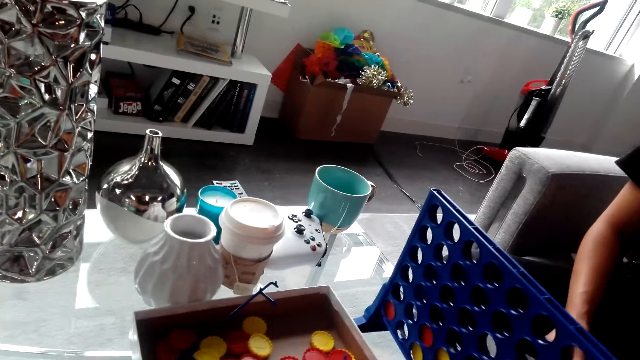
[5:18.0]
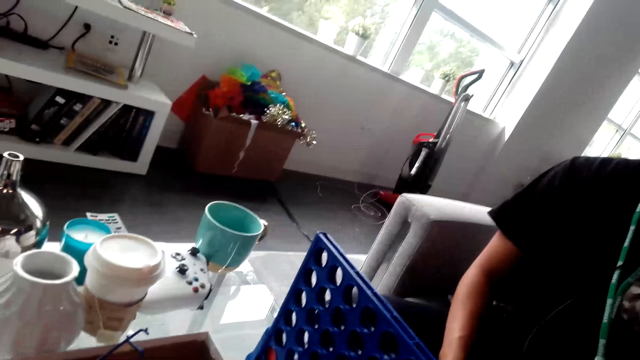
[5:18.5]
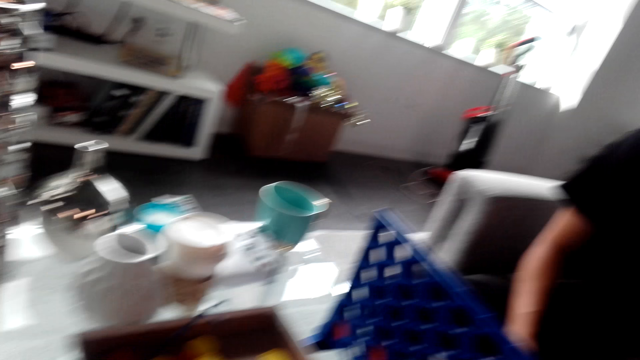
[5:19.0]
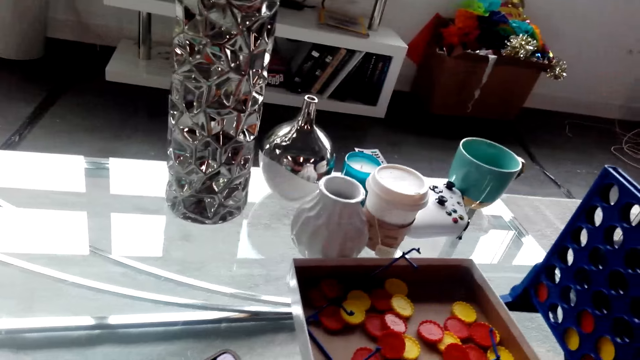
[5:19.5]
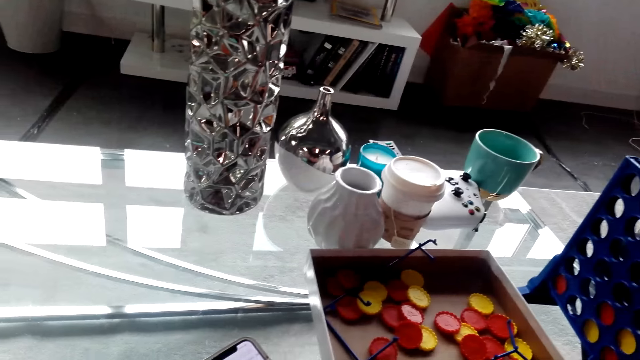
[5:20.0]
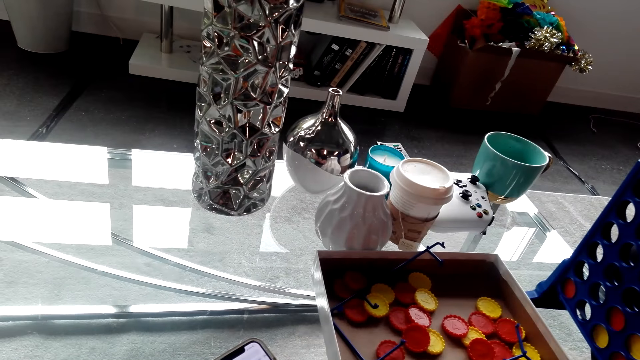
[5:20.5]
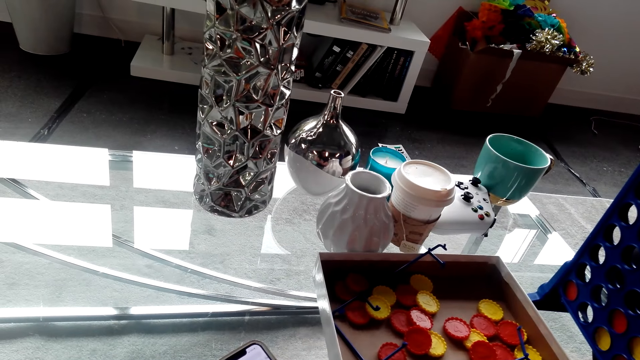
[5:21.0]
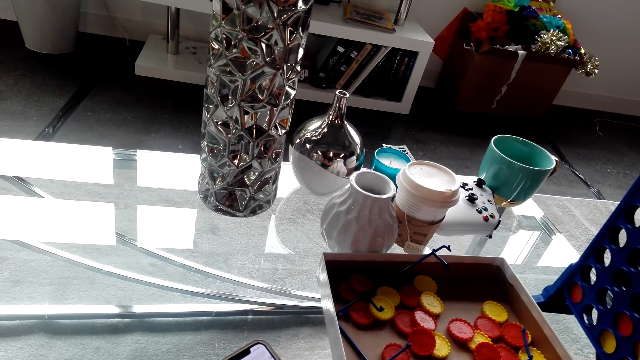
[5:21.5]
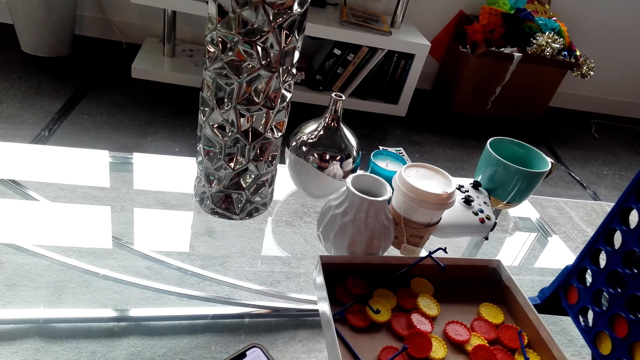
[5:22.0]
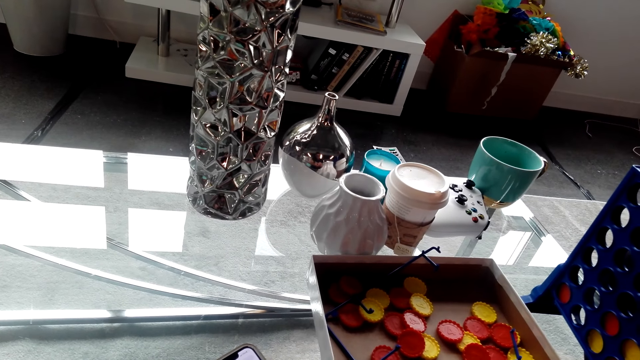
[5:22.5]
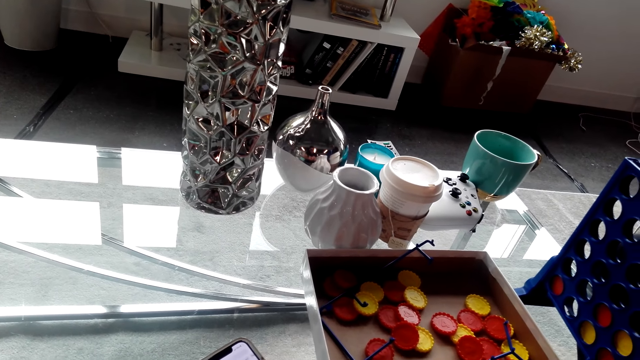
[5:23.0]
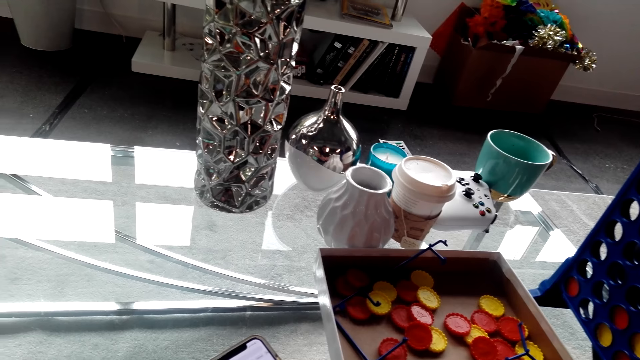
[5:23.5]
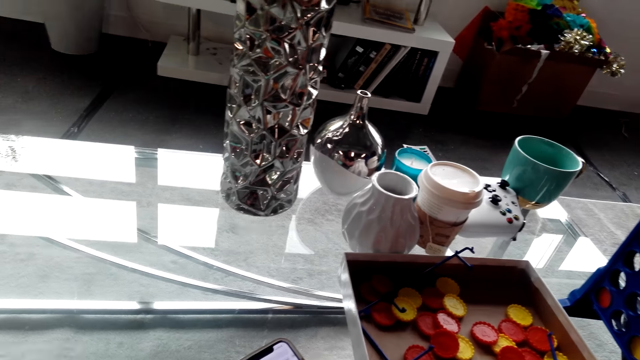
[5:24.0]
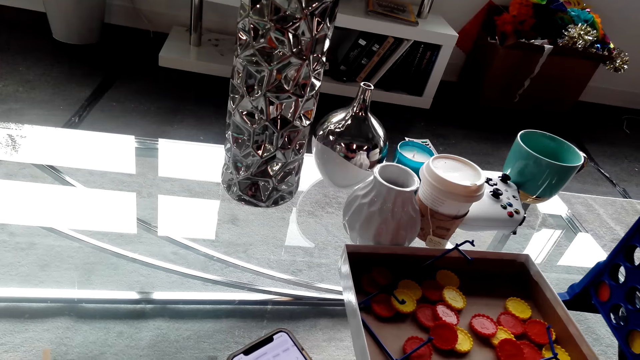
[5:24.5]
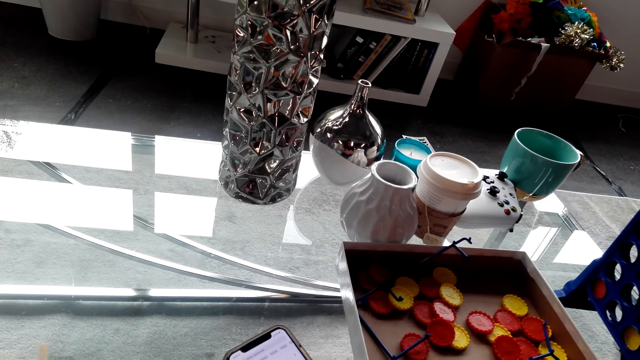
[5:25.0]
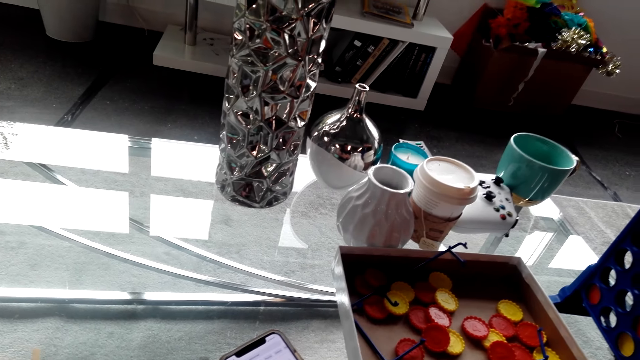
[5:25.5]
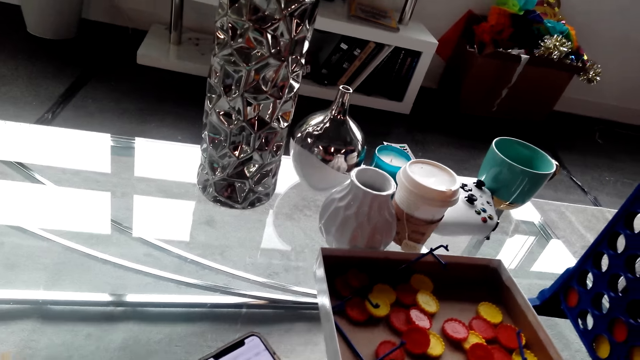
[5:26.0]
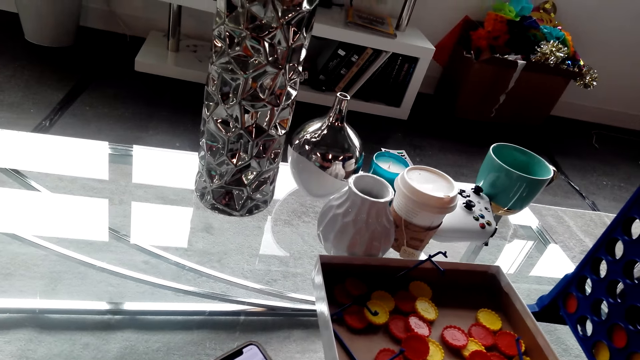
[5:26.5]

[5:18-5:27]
The camera wearer looks around. They use a phone.

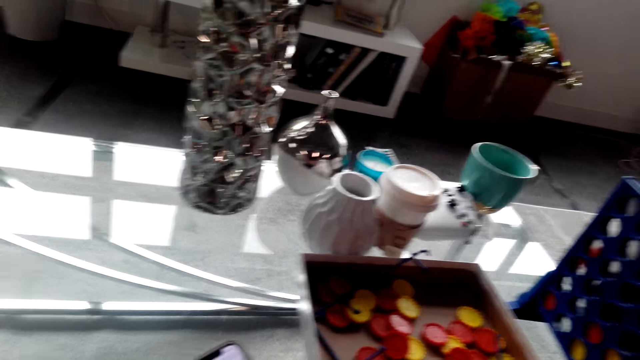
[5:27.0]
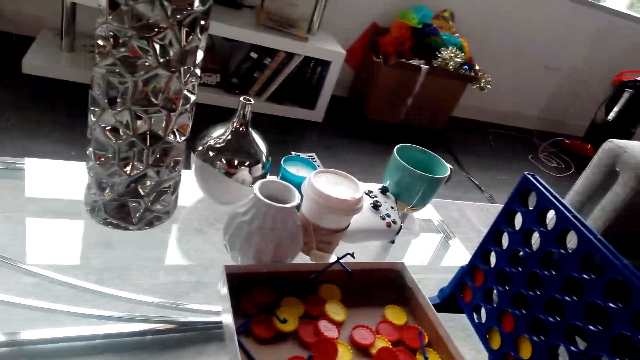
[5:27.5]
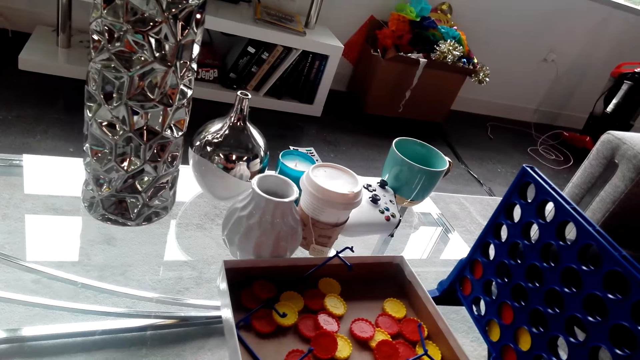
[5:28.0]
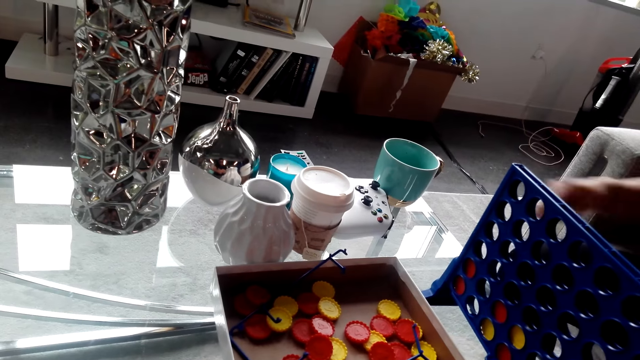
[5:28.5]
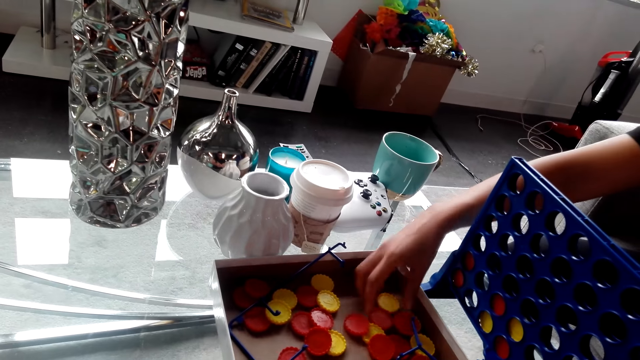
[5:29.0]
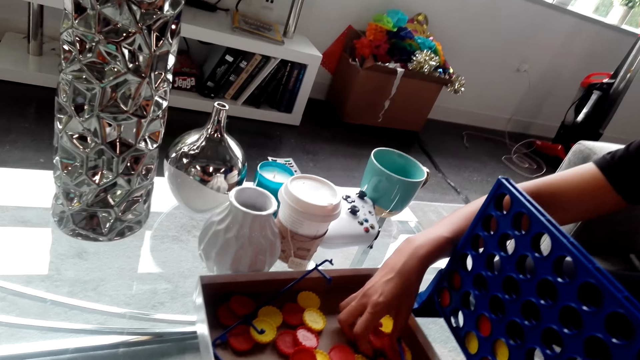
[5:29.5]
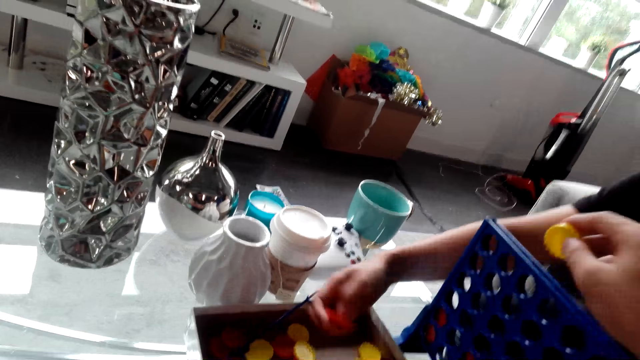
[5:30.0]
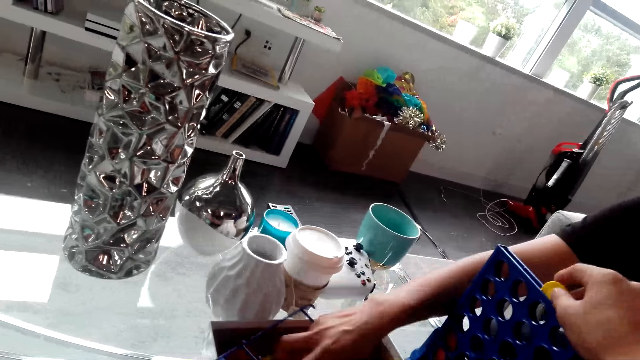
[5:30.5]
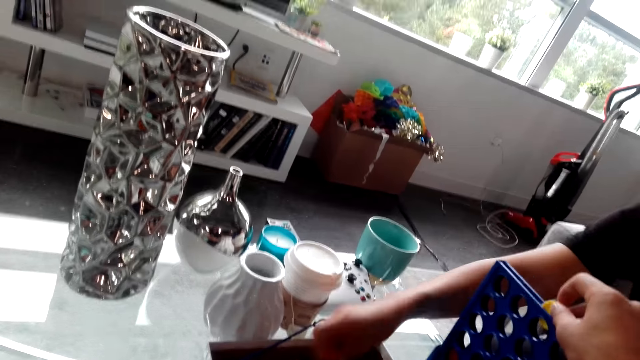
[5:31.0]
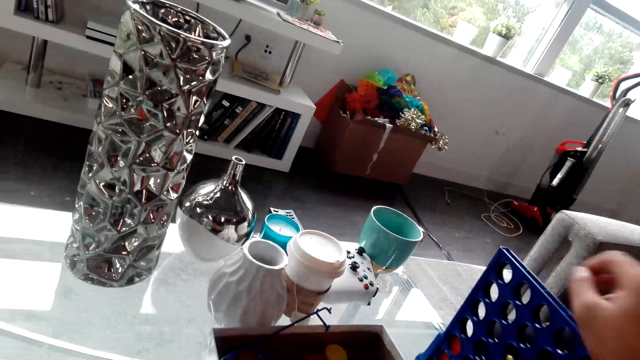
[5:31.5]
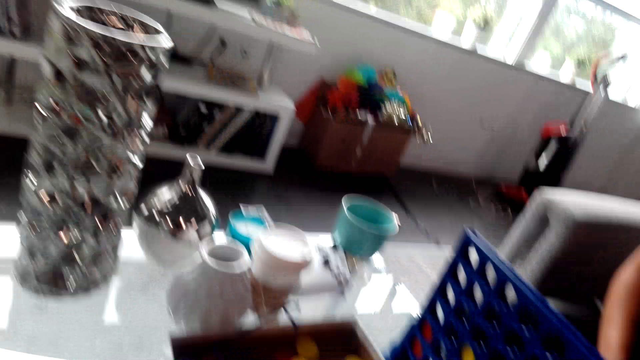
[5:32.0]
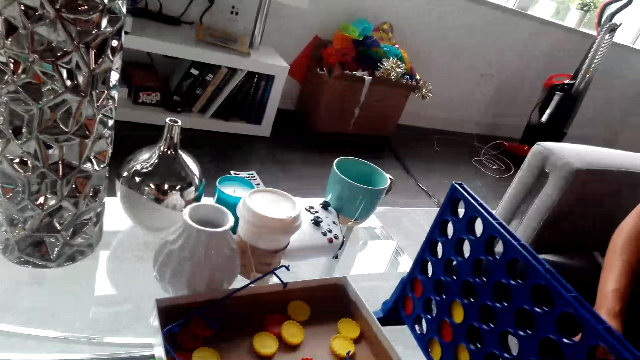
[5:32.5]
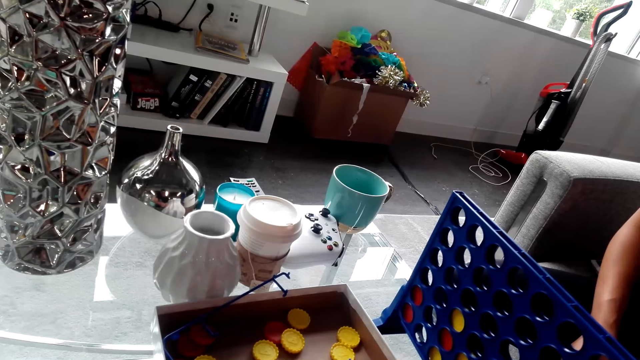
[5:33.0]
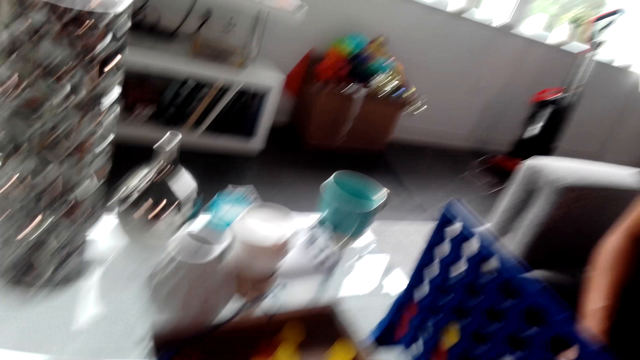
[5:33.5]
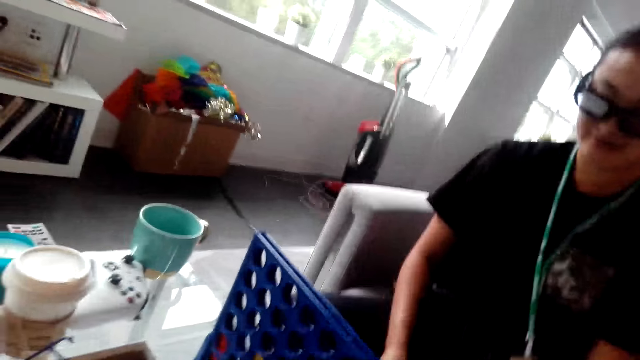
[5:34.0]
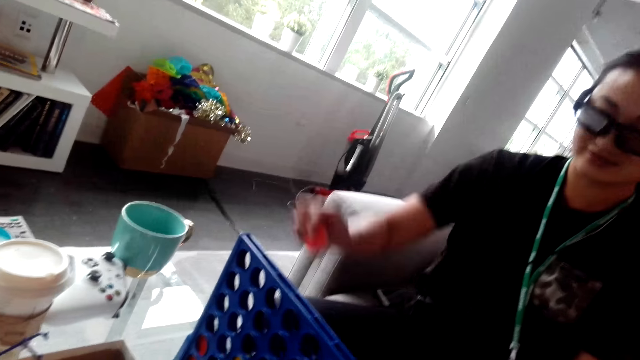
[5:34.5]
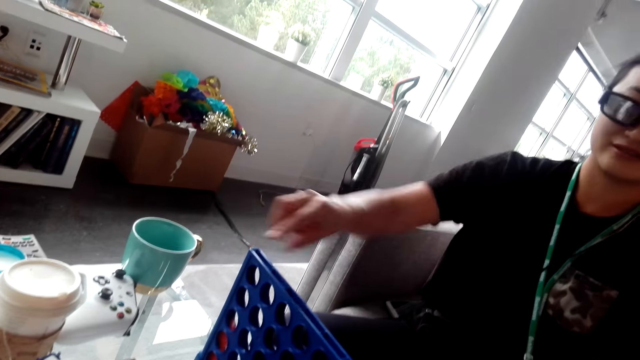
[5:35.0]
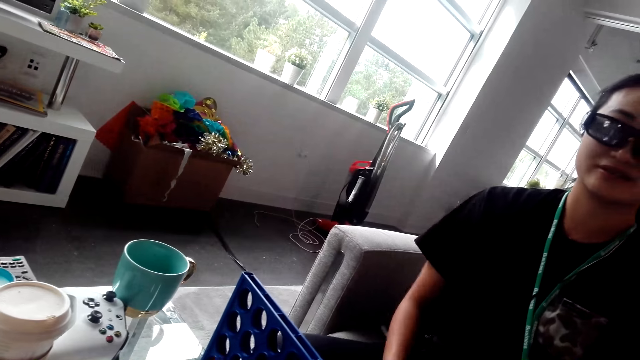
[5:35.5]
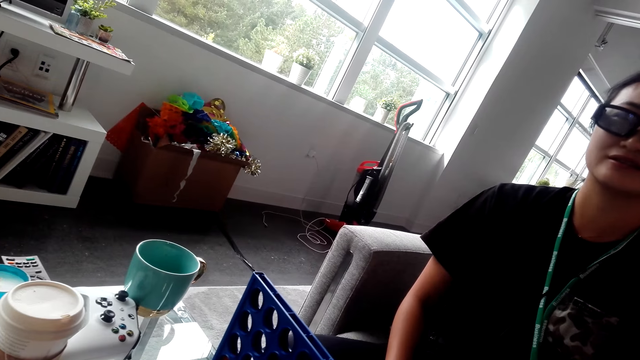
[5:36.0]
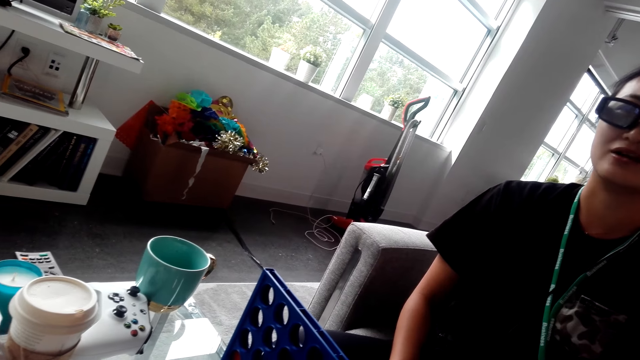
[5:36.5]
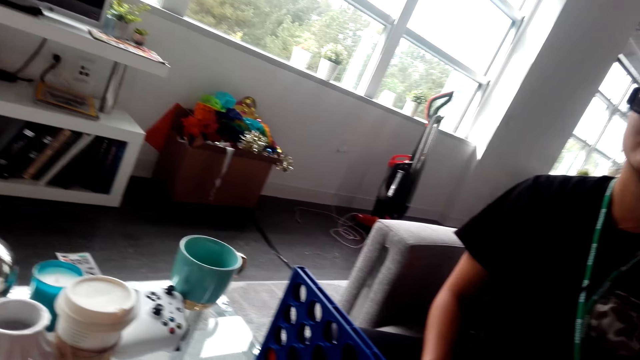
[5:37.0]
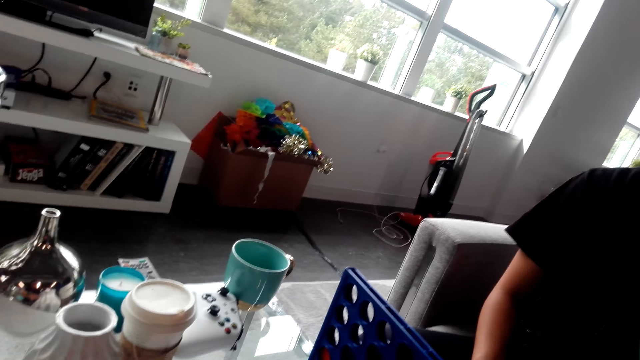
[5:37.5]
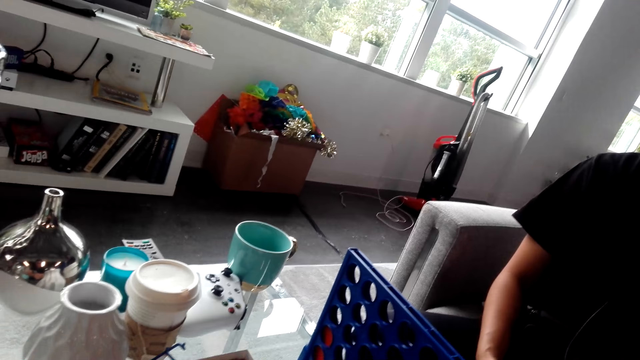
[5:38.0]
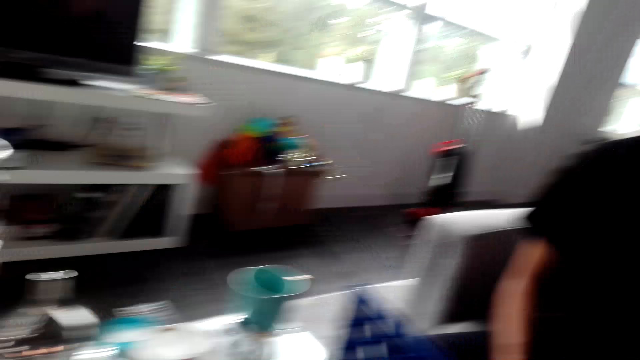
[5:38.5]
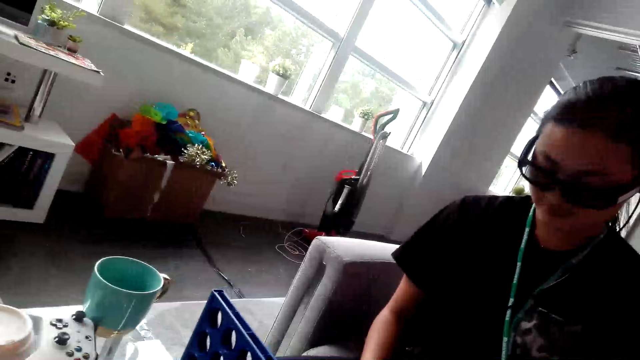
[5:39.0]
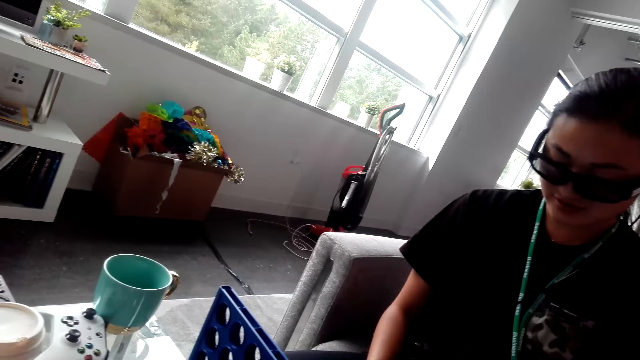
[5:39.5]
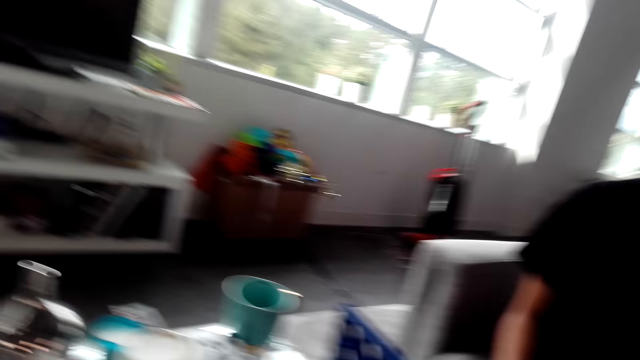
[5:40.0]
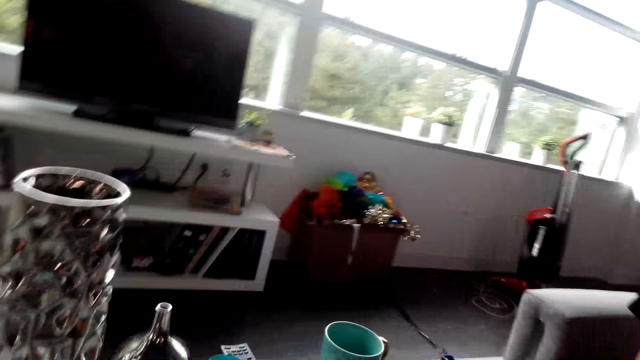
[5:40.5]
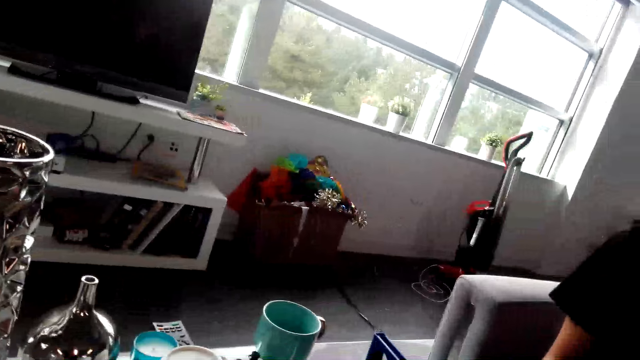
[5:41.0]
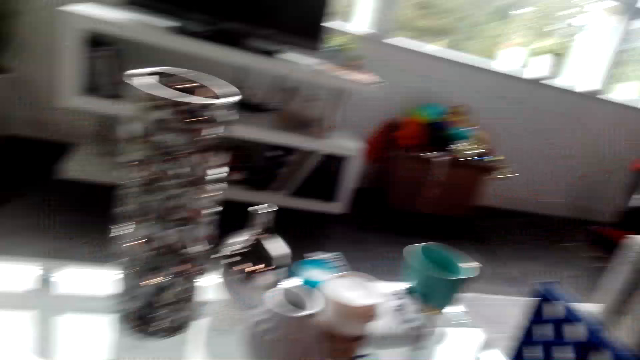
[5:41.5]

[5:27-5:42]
A lady plays the bottle top game. The lady collects bottle tops. The camera wearer plays the bottle top game. They drop a bottle top in the rack. They look around. They interact with the lady. The lady plays the bottle top game. The lady drops a bottle top in the rack.
